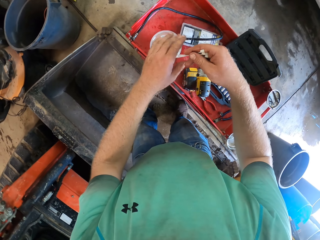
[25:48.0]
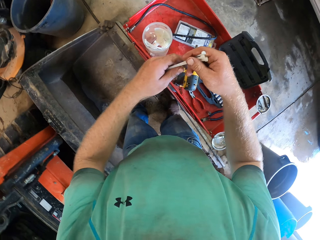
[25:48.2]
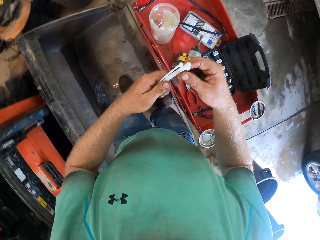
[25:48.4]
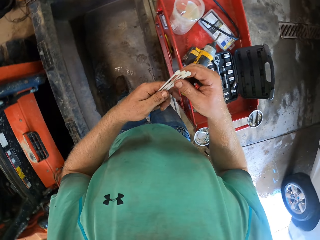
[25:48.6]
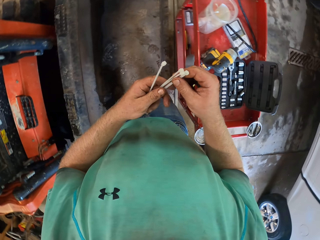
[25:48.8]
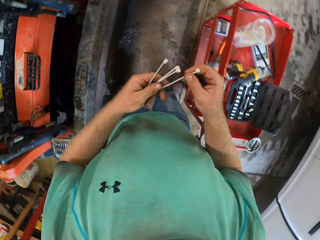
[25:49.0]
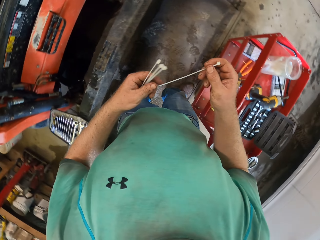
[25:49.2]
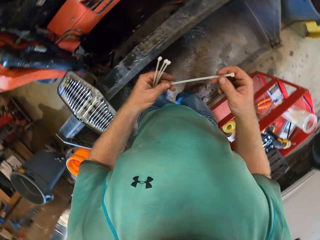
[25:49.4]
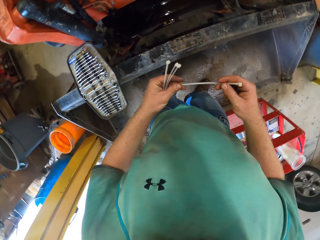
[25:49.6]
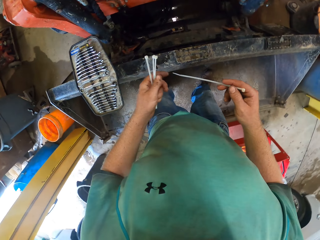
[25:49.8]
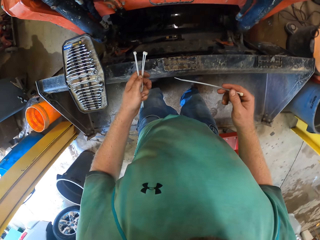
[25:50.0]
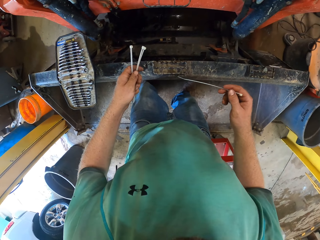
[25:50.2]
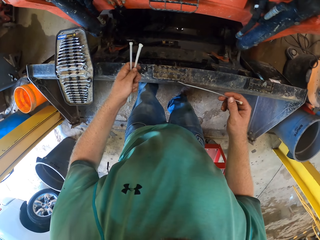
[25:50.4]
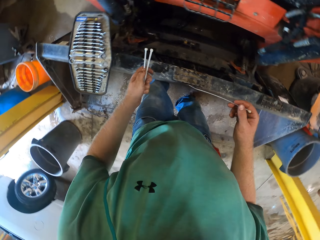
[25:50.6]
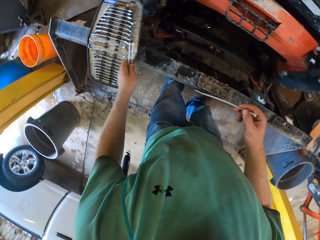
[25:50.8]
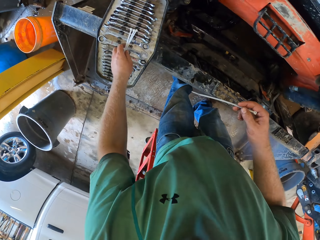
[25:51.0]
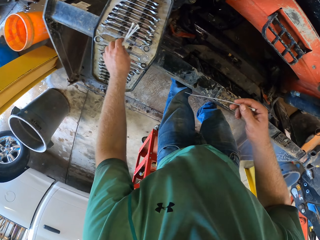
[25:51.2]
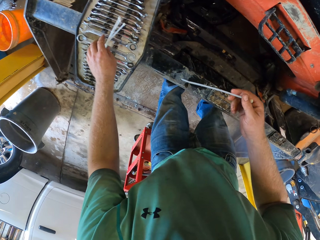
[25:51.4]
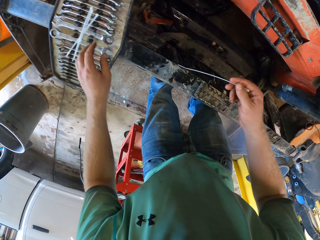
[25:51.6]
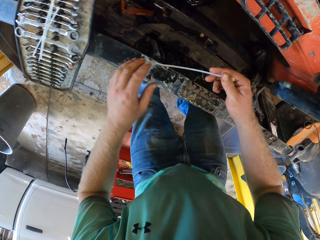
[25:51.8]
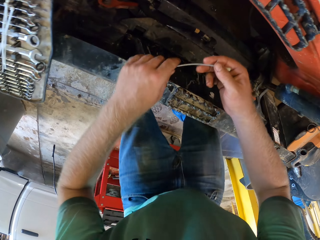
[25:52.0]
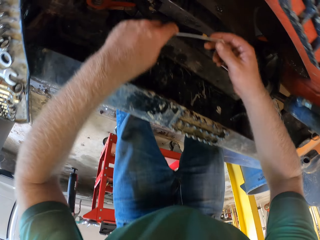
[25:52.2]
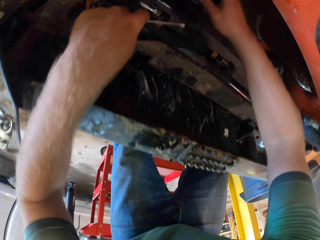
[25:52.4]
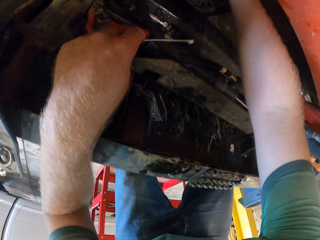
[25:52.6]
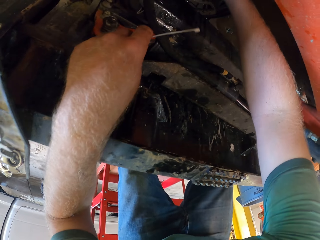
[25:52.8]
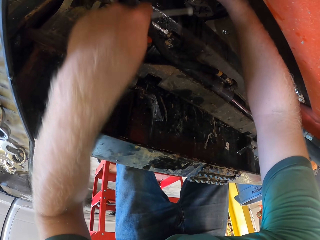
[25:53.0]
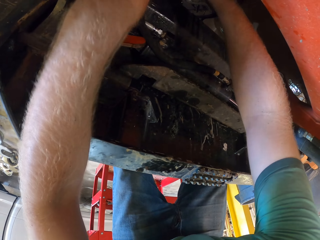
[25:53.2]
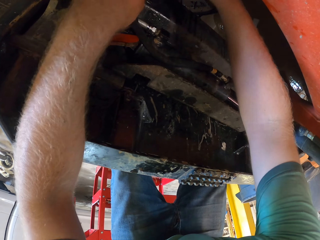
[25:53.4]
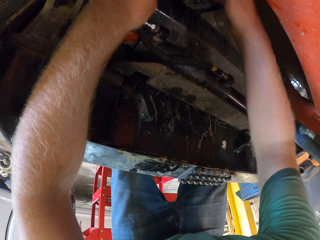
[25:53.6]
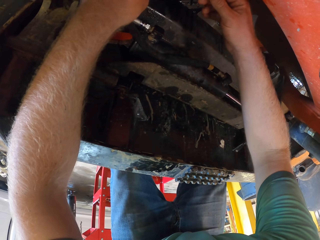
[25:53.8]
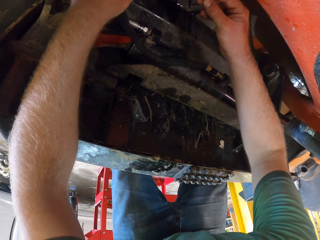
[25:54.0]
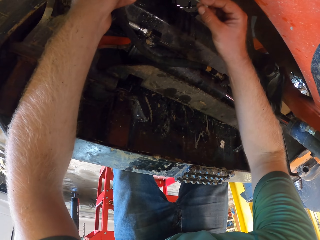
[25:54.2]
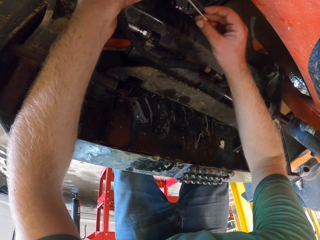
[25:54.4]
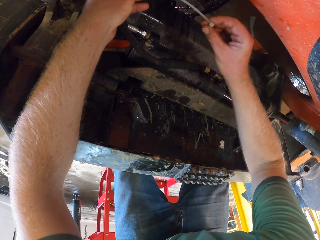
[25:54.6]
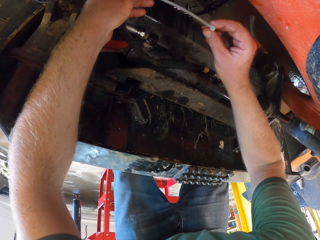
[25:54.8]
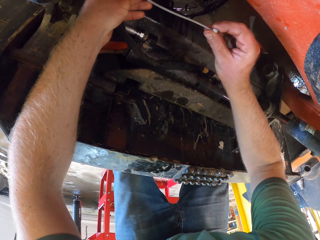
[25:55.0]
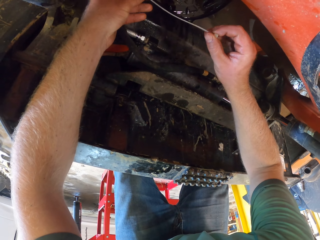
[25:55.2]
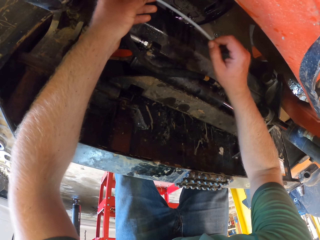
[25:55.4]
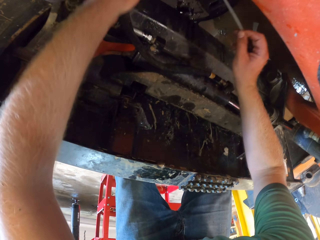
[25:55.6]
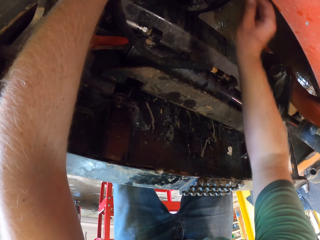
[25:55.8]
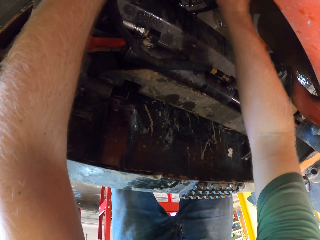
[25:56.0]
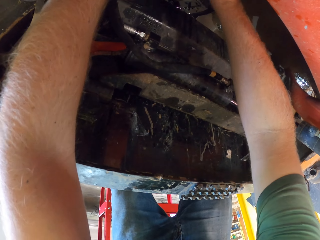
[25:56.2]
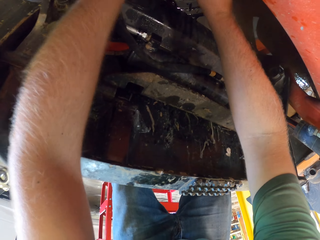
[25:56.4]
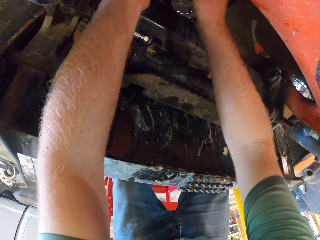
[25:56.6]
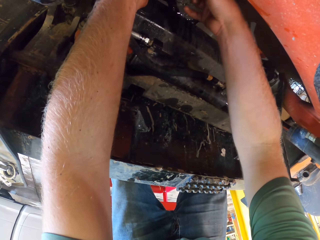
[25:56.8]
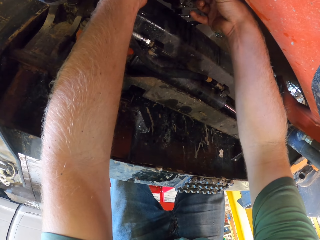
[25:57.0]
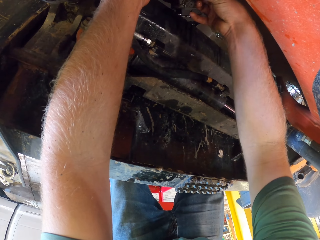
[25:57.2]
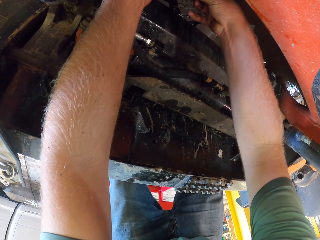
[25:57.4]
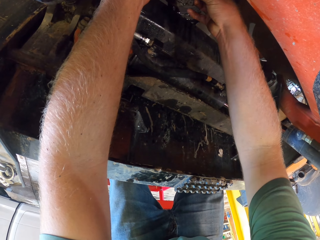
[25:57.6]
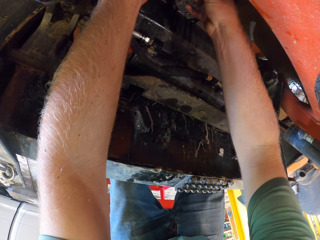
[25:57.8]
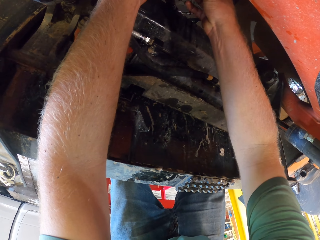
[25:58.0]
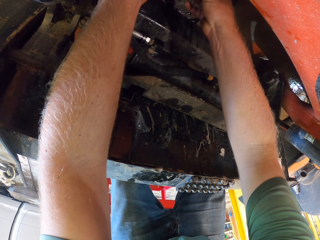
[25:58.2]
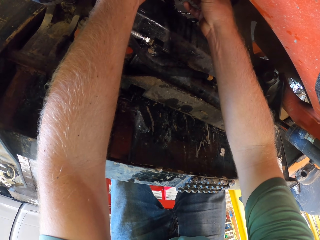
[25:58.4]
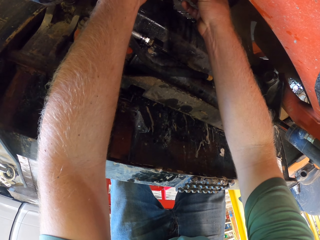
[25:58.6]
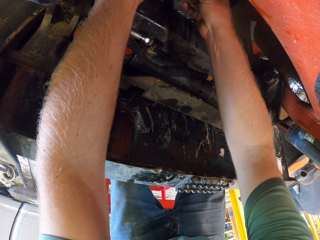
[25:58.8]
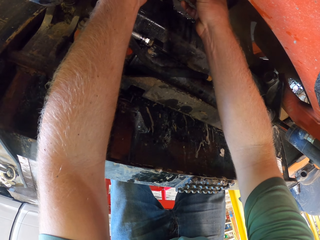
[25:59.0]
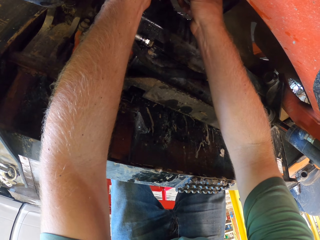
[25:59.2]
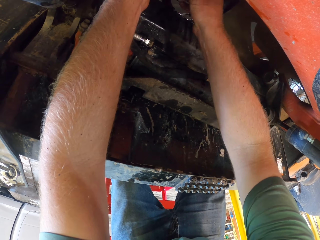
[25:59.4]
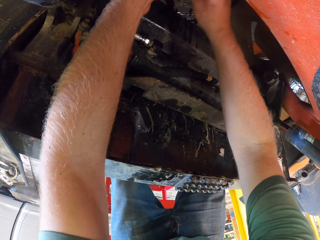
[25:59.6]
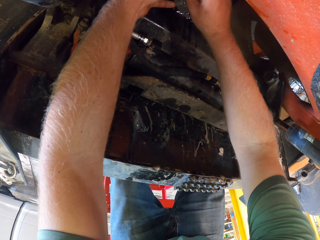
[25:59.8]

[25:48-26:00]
The camera wearer holds the zip ties with both hands. He picks a zip tie from his left hand with his right hand. He drops the zip ties in his left hand on a tool box on the lawnmower. He holds the zip tie in his right hand with both hands. He holds wires in the lawnmower with his right hand. He holds the zip tie with both hands. He turns something around. He ties some wire in the lawnmower together with the zip tie with both hands.

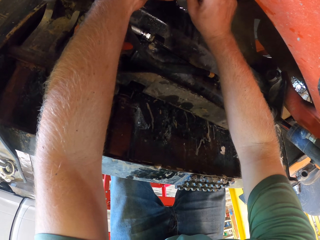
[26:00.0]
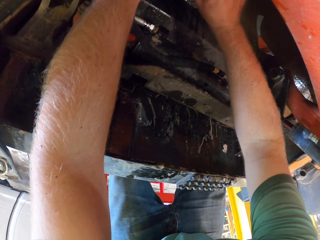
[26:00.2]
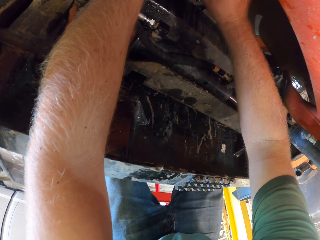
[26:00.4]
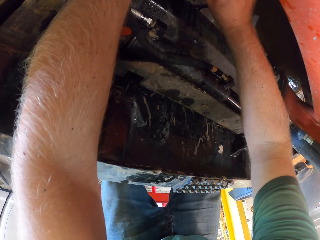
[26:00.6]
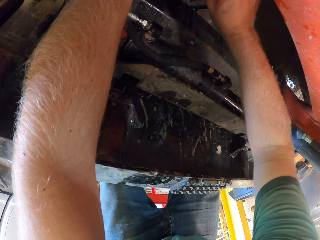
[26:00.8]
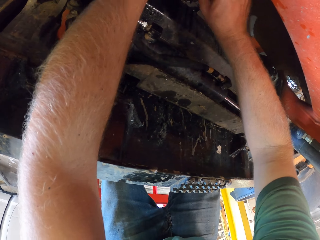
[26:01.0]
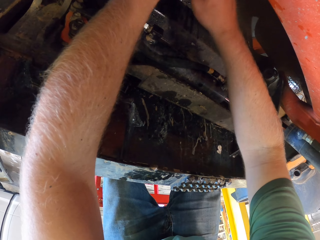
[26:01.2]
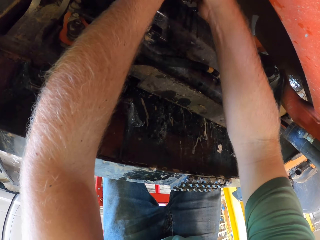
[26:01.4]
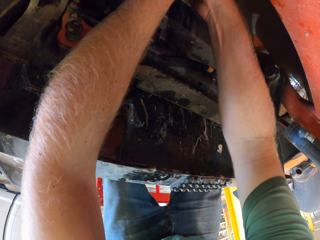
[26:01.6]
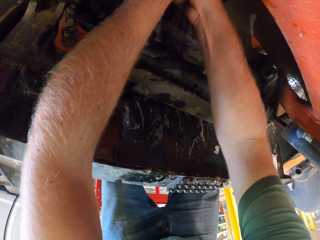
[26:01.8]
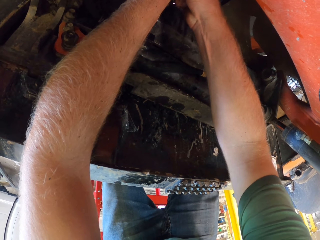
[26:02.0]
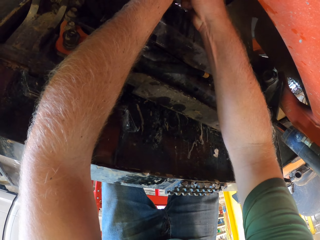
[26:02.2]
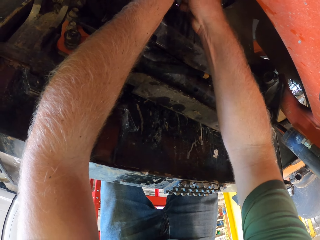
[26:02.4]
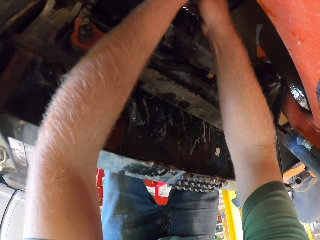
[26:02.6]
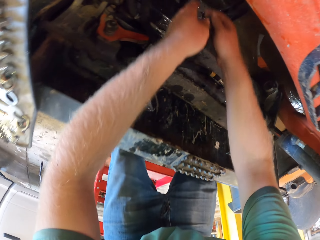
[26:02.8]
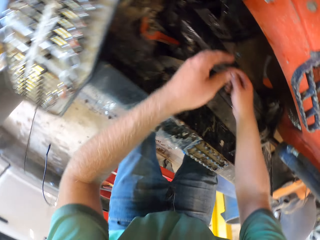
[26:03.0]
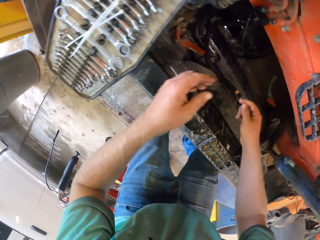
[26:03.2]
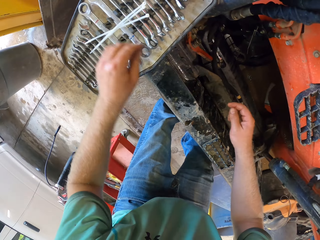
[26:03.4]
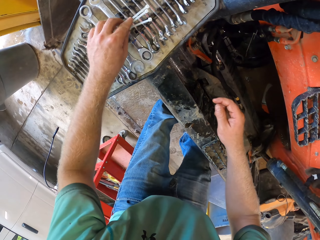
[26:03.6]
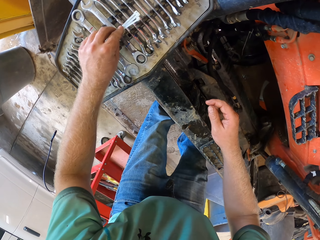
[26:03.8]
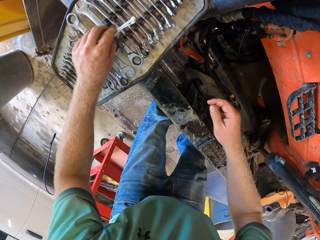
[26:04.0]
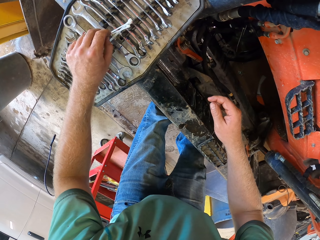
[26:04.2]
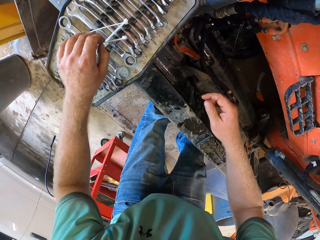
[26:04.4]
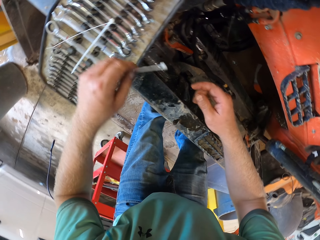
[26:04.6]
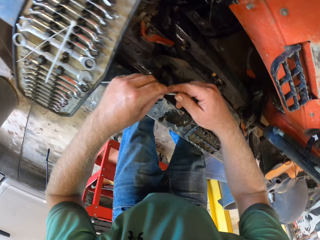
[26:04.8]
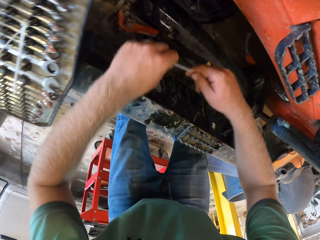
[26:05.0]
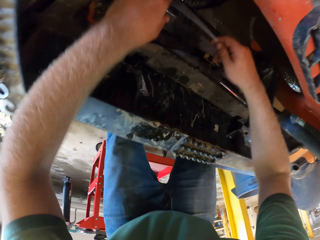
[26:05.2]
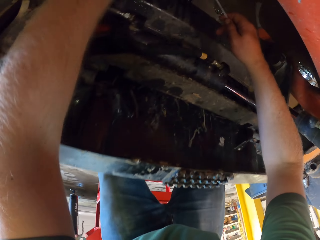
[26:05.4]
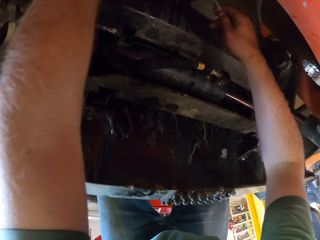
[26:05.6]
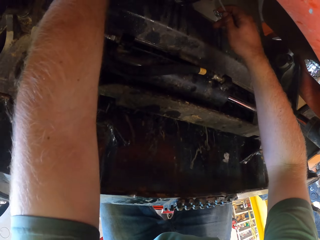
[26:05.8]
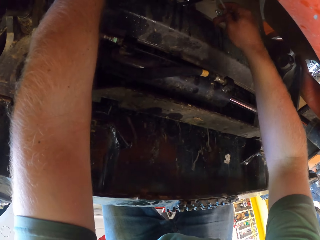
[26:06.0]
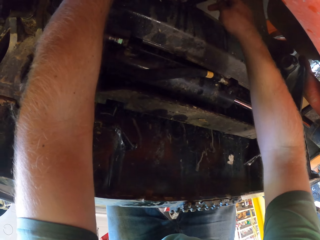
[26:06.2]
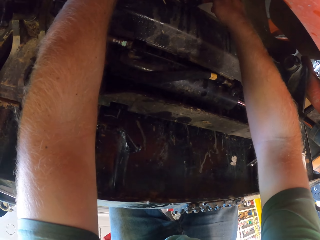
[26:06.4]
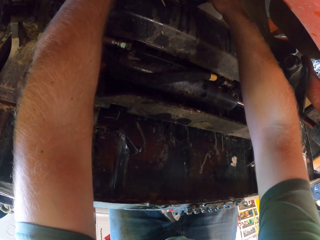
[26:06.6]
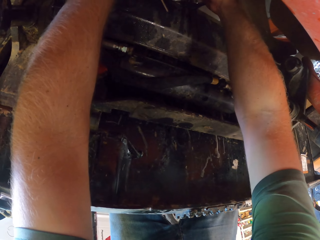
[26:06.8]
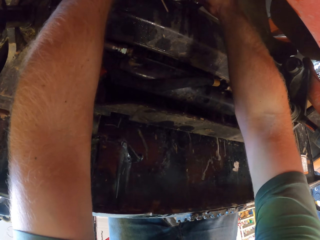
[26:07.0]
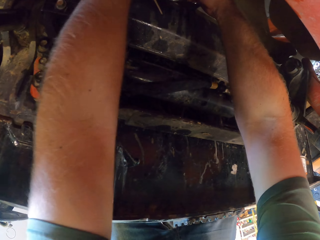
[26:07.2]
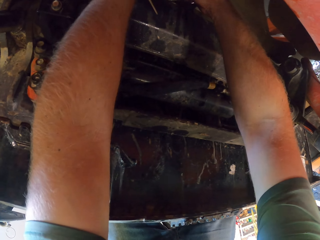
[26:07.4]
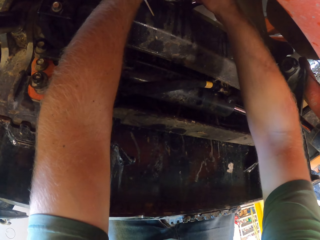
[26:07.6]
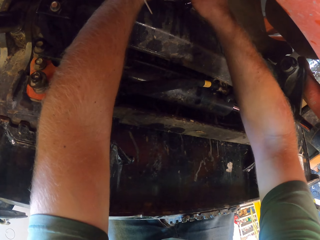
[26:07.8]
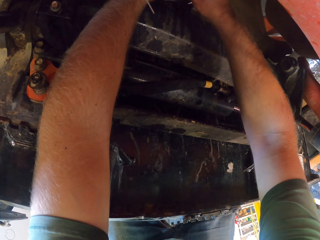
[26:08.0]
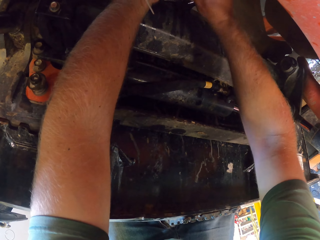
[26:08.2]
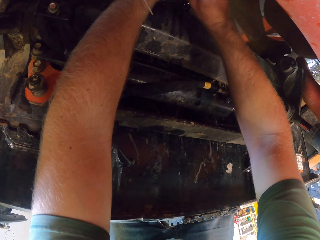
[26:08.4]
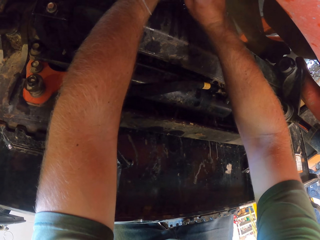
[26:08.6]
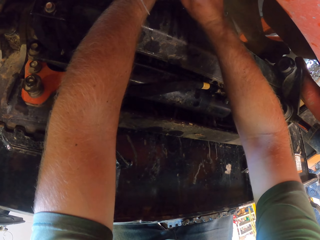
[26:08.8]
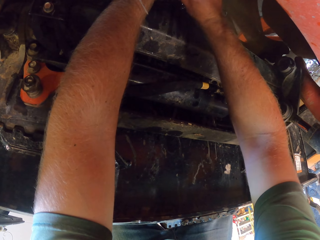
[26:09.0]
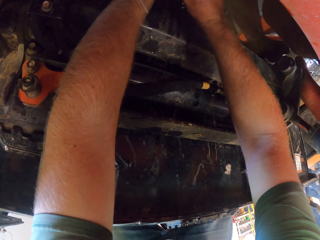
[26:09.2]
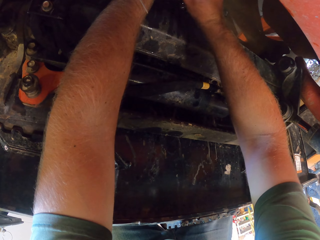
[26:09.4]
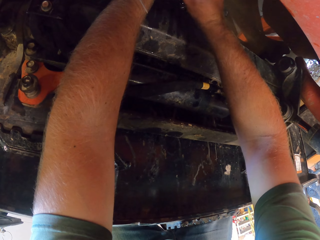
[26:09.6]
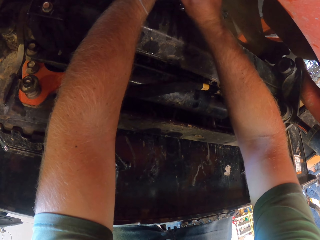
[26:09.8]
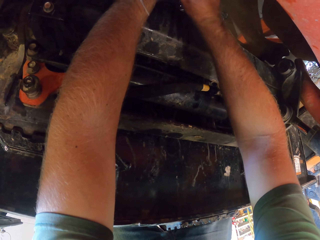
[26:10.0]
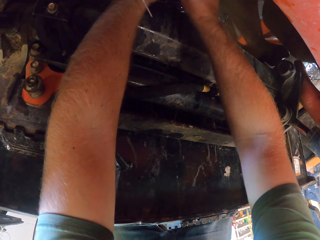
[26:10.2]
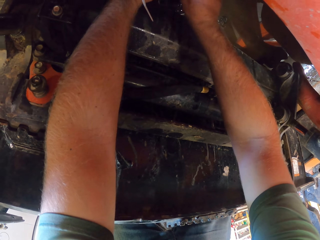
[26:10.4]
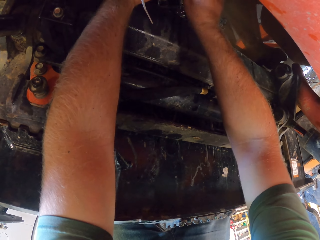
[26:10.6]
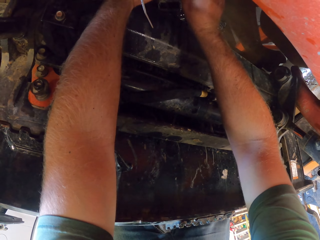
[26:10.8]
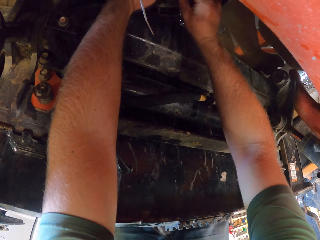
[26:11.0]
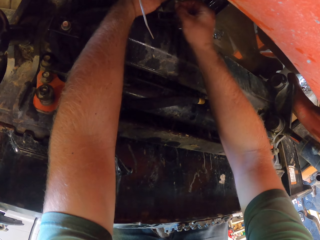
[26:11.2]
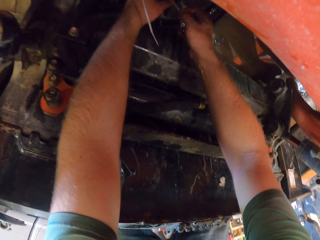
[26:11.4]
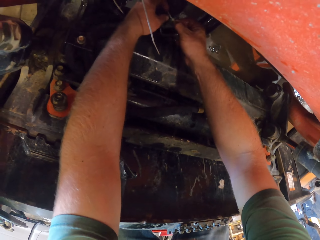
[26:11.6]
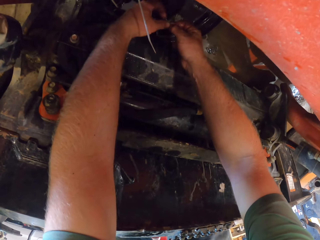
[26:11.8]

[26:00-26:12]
The camera wearer ties something on the engine. He removes his hands. He picks a zip tie from the tool box or tin on the lawnmower with his left hand. He holds the zip tie with both hands. He ties some wire in the lawnmower together with the zip tie with both hands.
